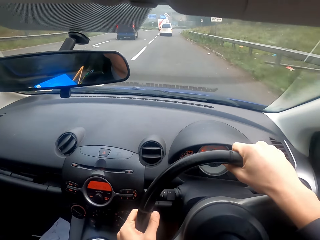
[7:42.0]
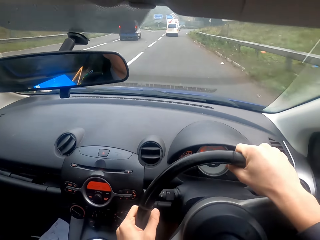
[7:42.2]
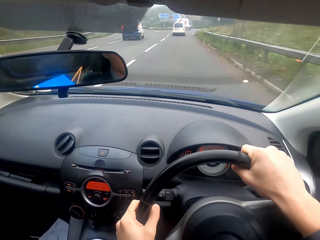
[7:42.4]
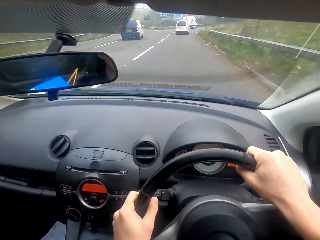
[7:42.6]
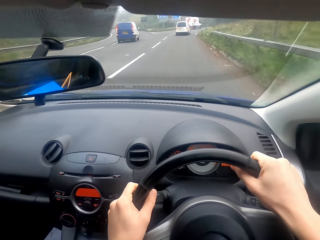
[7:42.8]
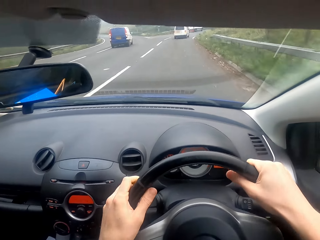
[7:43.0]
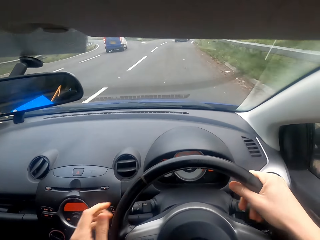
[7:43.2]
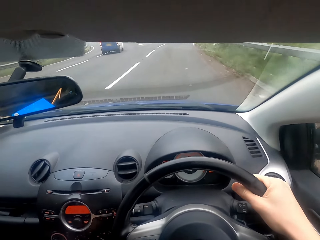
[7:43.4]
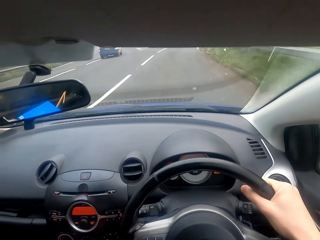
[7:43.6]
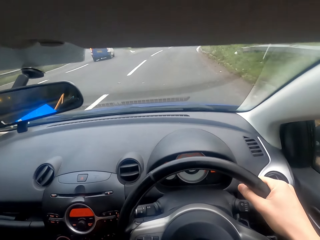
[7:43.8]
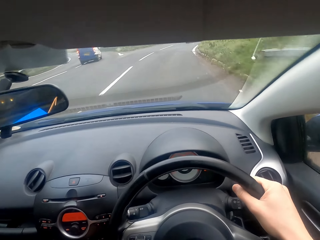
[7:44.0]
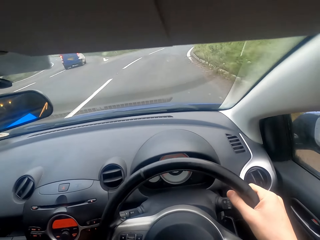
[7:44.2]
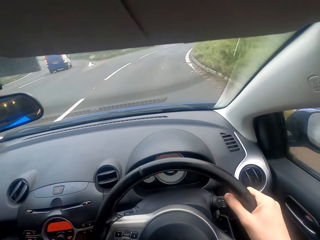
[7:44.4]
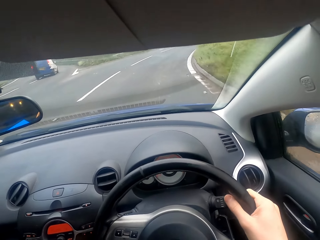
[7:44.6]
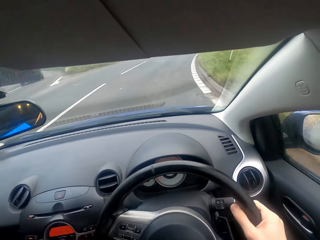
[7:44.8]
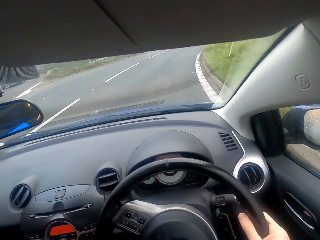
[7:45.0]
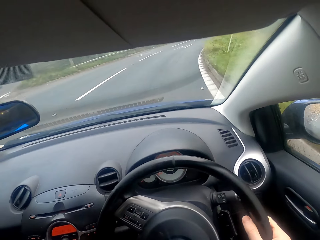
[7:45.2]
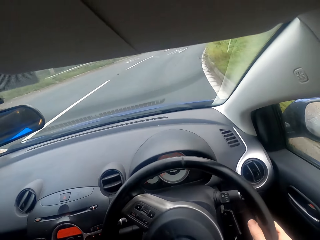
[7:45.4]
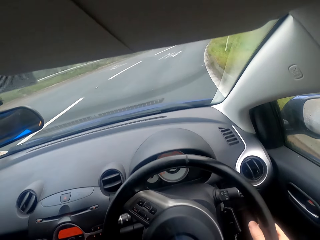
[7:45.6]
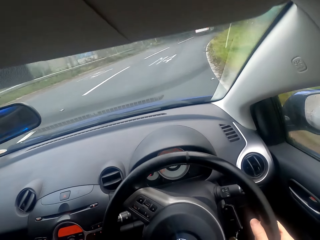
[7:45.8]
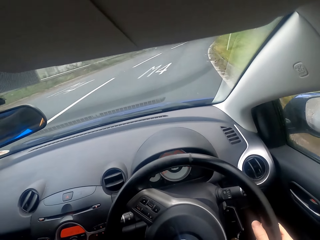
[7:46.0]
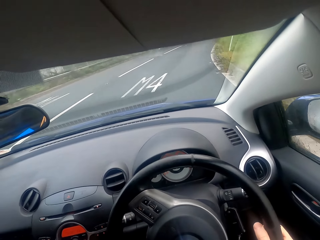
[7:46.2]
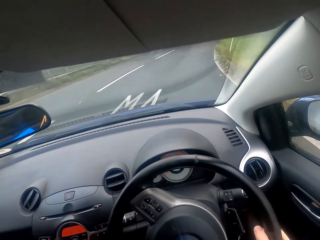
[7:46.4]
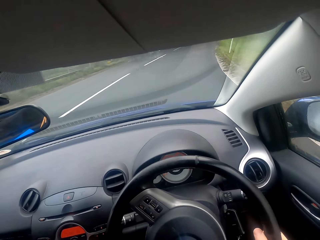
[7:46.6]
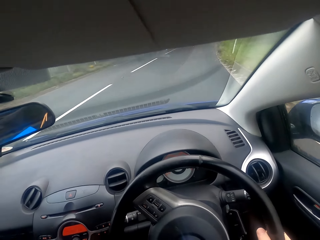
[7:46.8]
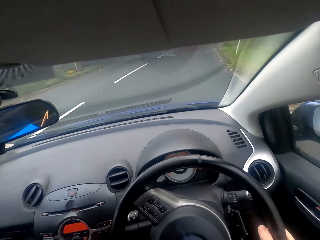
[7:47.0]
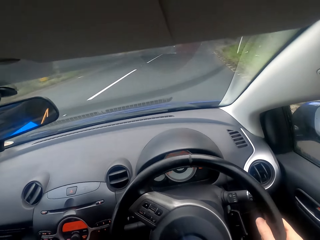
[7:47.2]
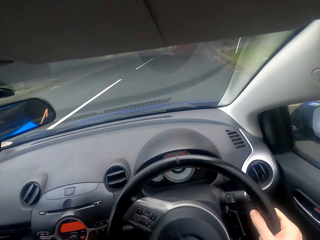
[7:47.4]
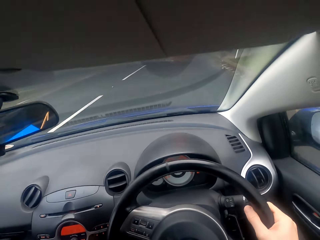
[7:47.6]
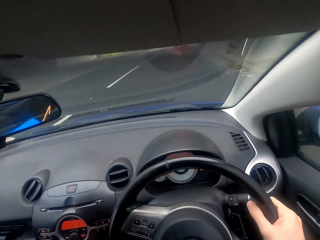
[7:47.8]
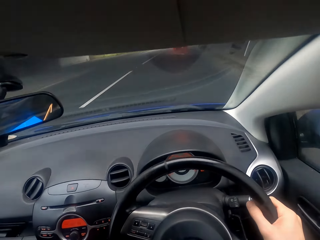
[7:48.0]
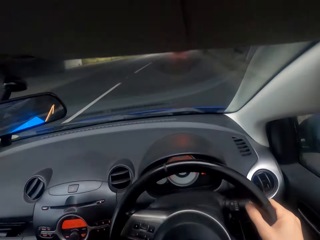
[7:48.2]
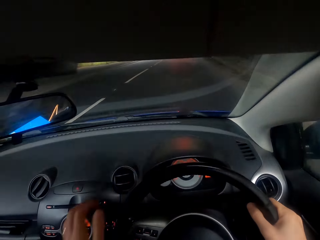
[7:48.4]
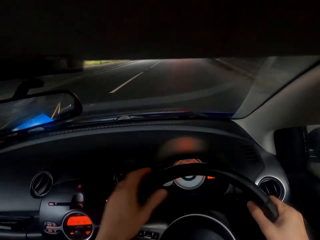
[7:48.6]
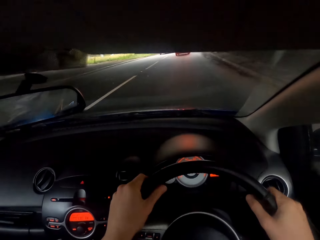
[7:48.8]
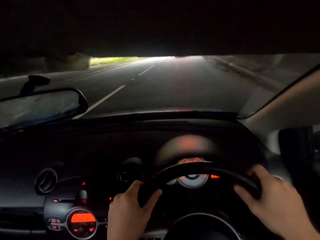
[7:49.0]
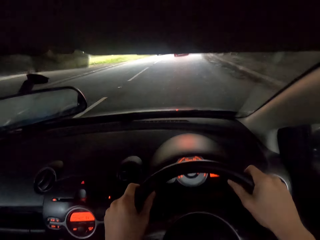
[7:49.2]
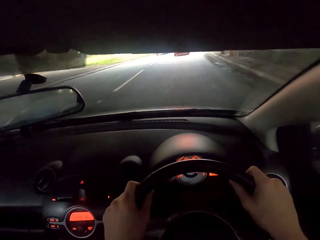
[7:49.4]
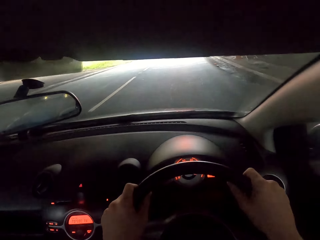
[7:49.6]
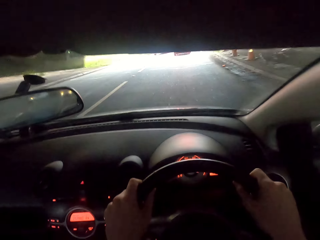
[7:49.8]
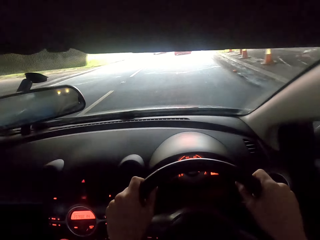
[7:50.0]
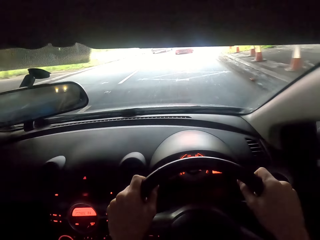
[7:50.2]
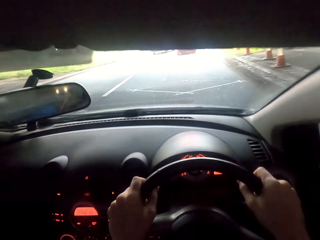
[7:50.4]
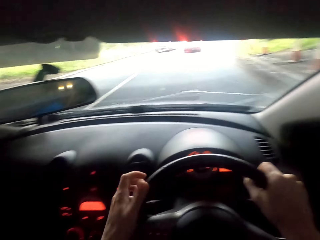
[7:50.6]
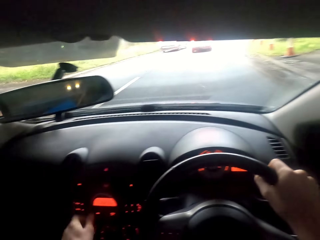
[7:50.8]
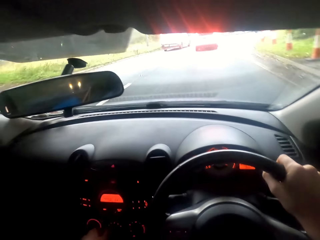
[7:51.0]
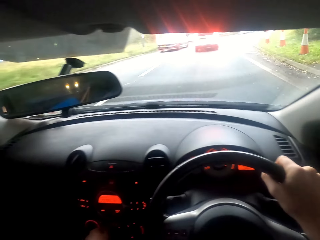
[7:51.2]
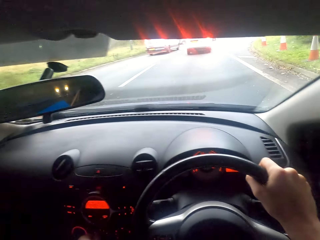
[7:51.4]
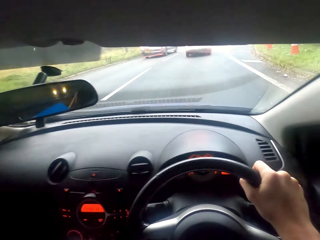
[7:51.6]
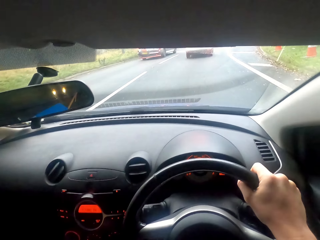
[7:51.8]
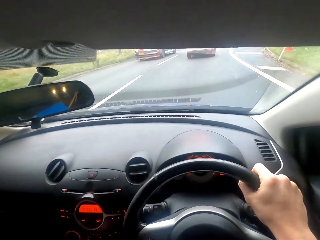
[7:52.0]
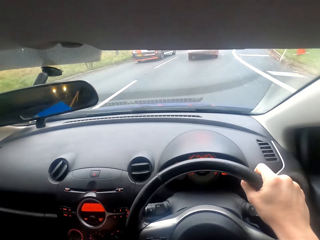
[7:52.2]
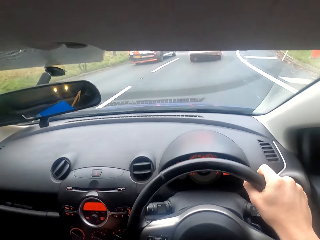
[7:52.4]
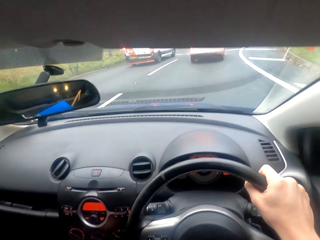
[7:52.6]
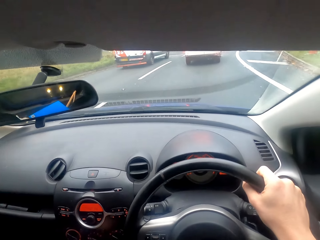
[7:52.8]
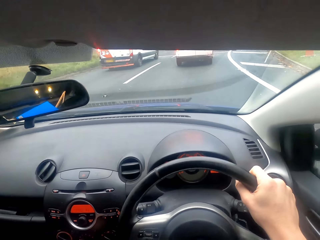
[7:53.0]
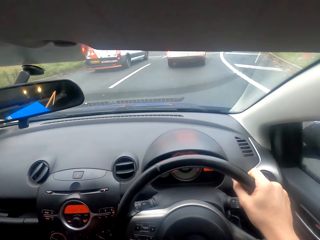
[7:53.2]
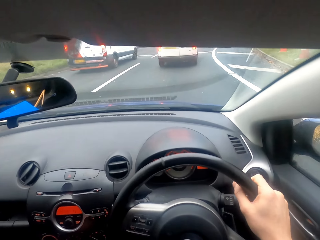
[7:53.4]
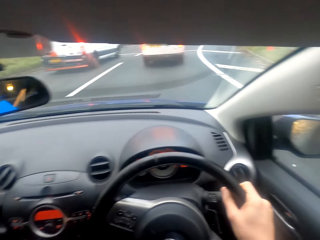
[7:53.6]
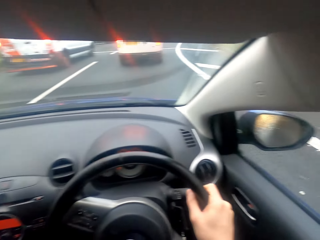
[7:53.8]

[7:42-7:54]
The camera wearer changes gear. They drive the car. They drive the car again. They change gear. They drive the car.

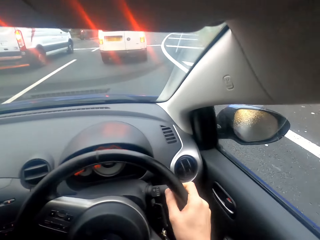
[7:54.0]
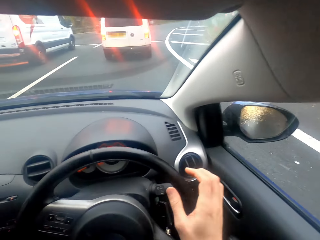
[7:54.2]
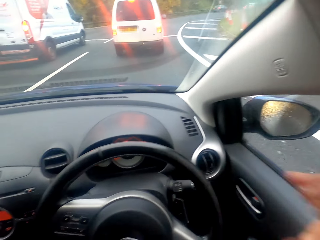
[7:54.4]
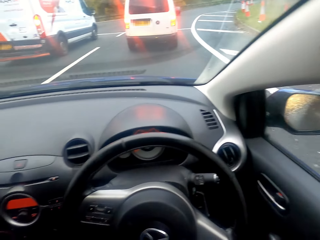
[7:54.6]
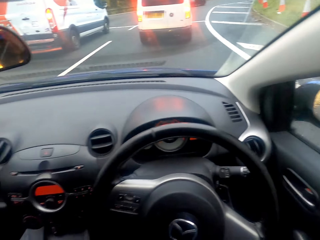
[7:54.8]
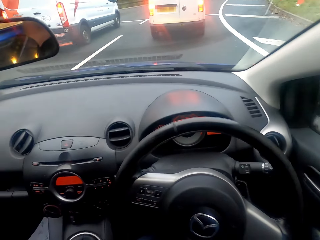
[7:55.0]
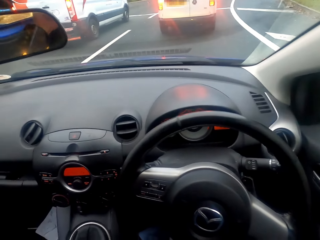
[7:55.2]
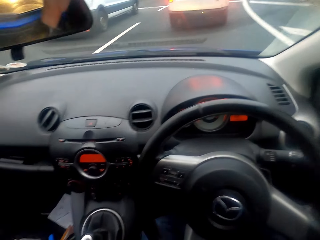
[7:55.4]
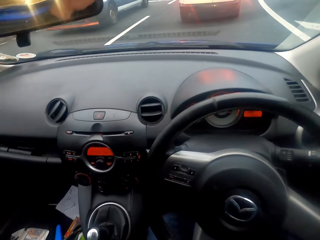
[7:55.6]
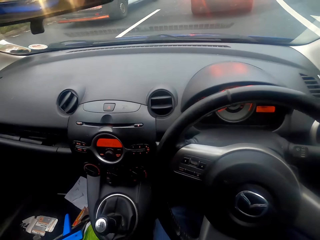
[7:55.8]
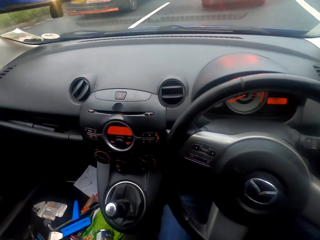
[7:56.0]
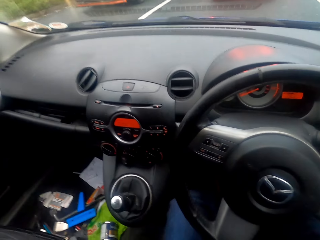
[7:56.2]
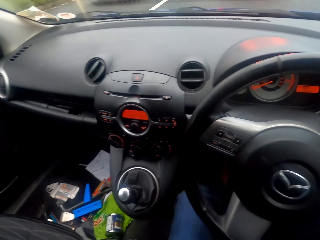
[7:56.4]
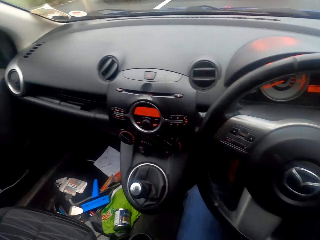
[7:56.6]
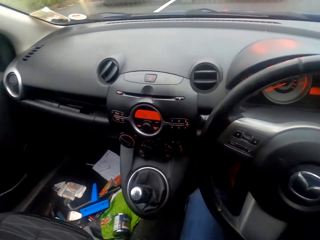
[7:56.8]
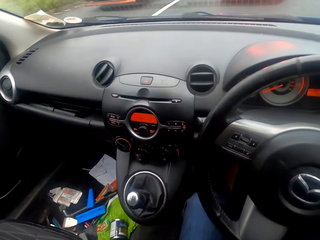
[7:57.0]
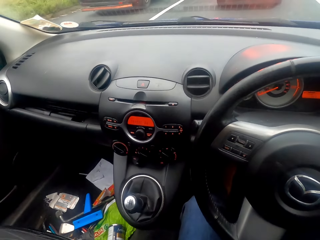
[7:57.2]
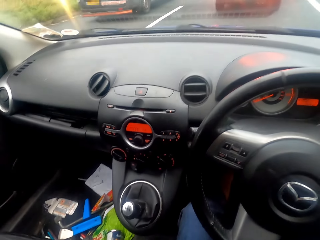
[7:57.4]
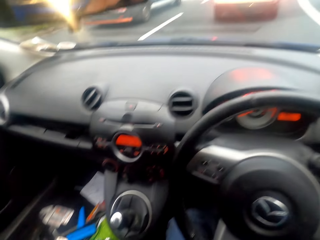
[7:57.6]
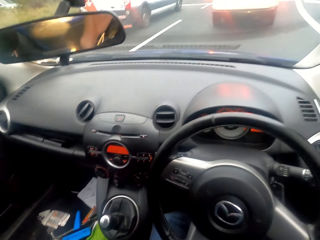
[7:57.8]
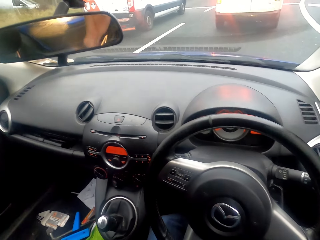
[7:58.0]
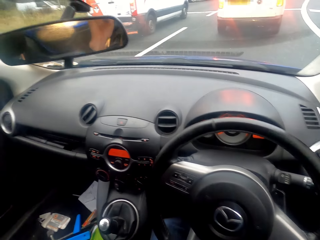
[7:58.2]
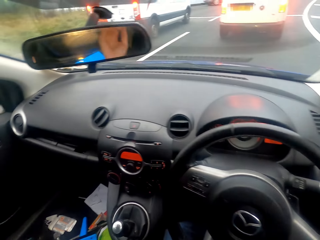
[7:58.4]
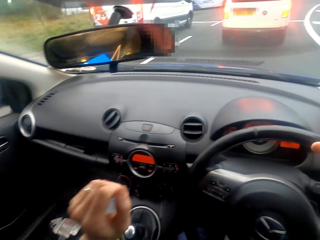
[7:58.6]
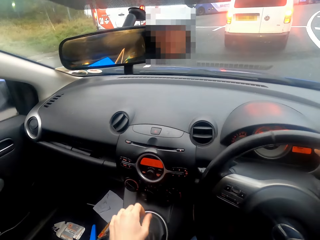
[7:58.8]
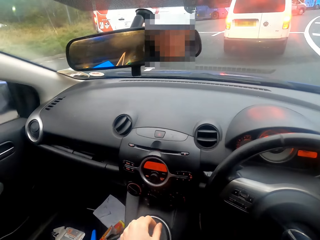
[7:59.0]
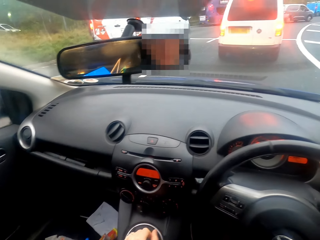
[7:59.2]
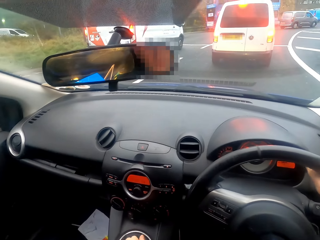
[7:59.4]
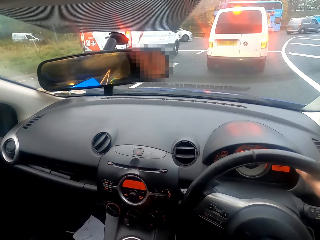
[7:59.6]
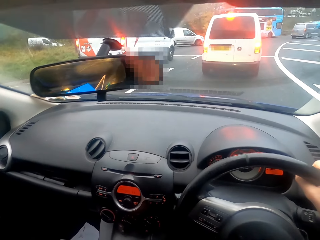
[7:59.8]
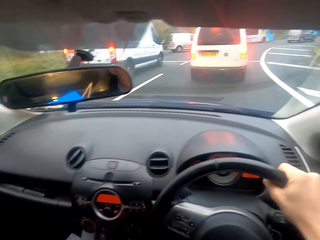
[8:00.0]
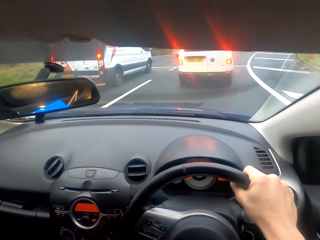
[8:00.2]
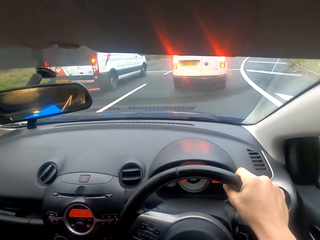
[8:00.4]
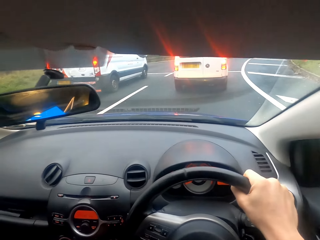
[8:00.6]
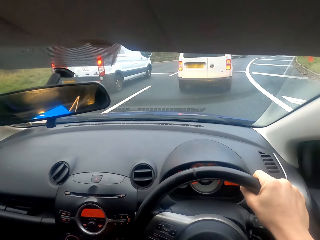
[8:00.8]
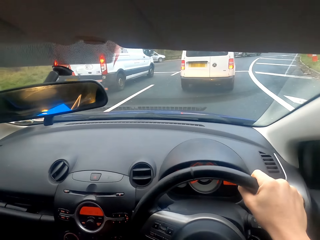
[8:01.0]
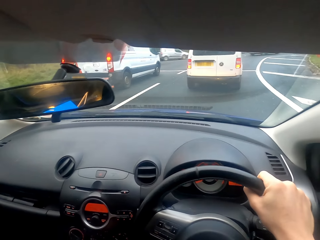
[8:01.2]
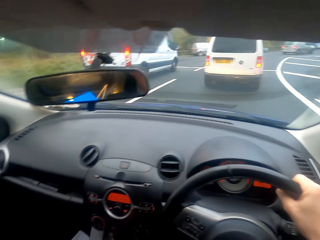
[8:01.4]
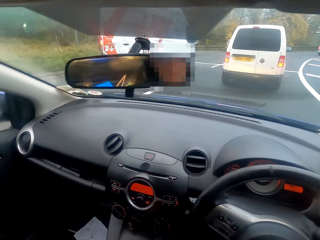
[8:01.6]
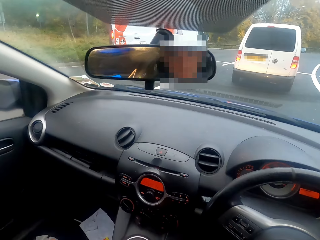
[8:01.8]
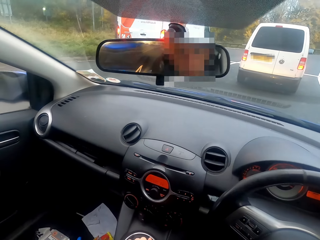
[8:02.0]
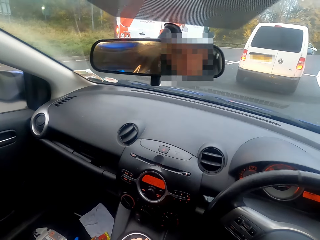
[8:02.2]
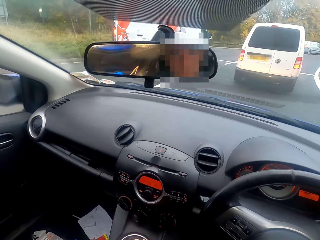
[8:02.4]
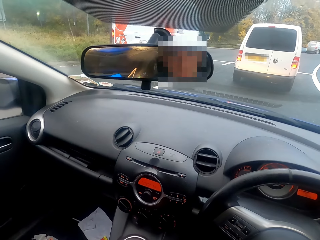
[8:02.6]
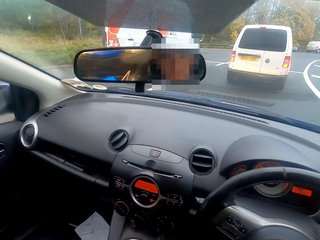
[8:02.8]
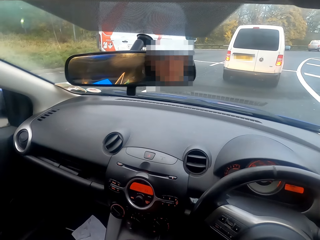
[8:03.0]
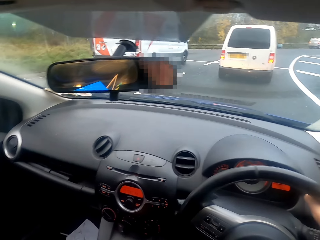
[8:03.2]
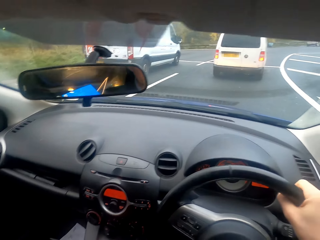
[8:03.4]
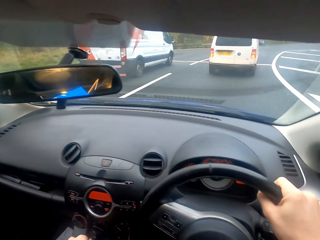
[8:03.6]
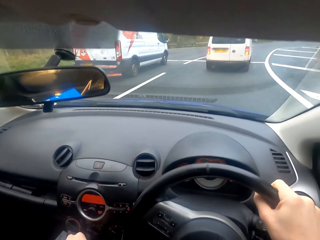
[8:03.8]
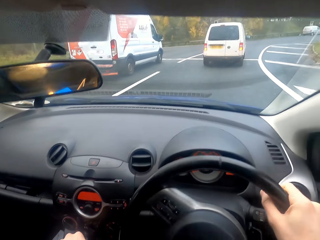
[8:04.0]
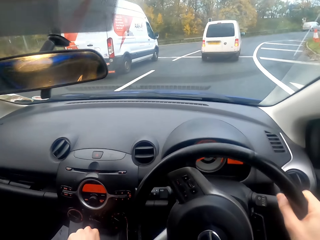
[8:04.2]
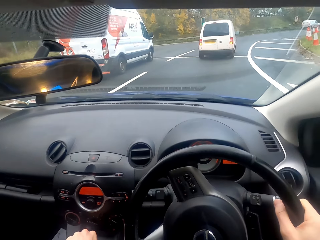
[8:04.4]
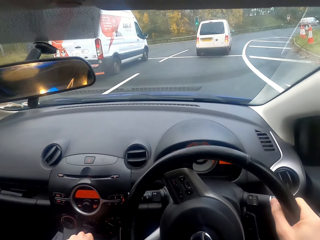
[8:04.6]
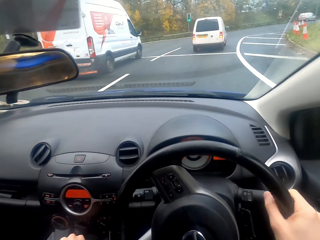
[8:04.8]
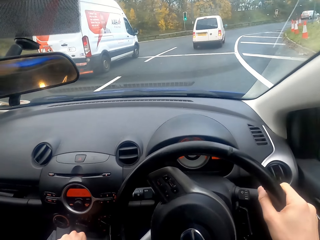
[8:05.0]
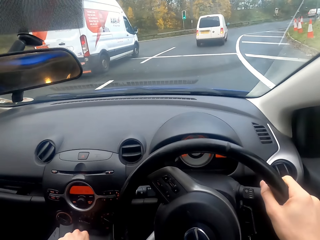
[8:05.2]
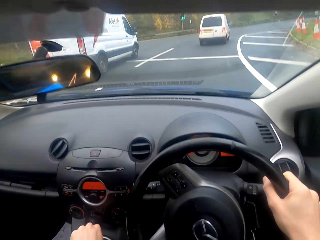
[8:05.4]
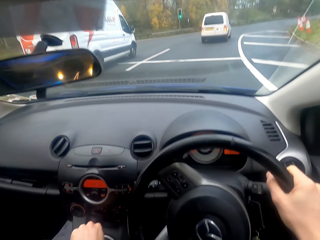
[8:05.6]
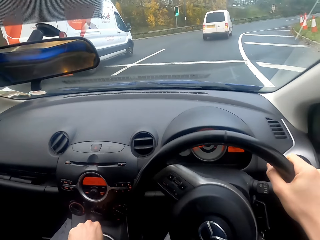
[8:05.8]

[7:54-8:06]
The camera wearer folds their hands. They stop the car. They look around the car. They wait for traffic lights.
